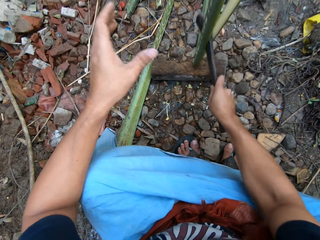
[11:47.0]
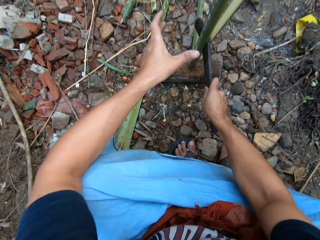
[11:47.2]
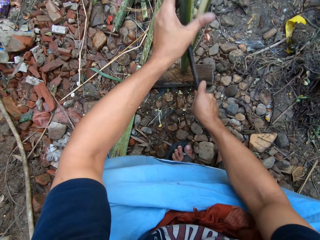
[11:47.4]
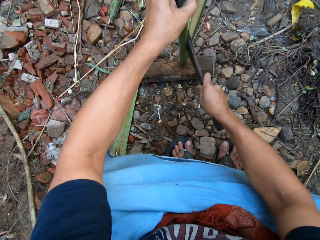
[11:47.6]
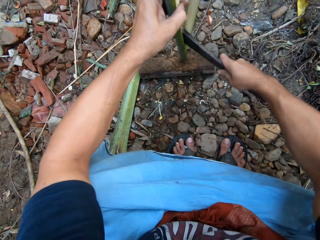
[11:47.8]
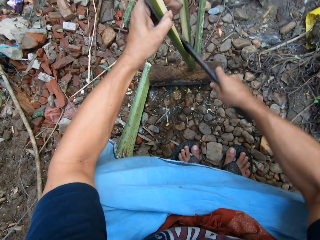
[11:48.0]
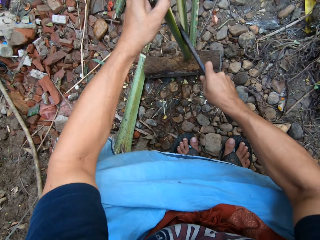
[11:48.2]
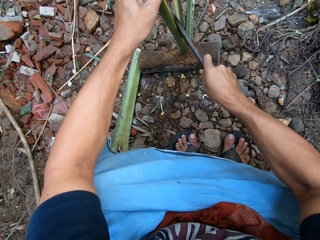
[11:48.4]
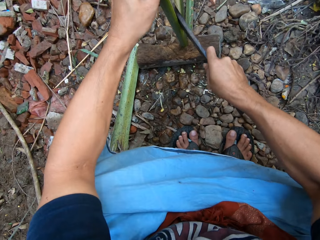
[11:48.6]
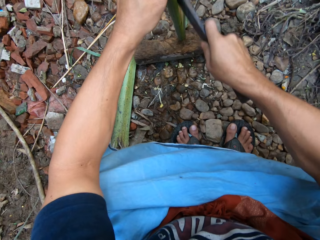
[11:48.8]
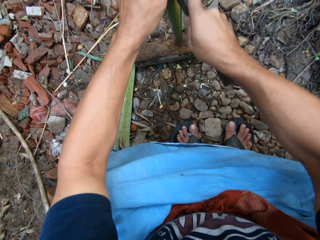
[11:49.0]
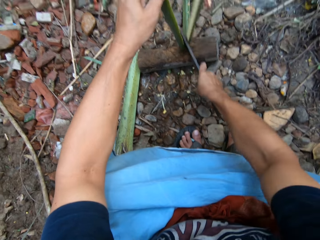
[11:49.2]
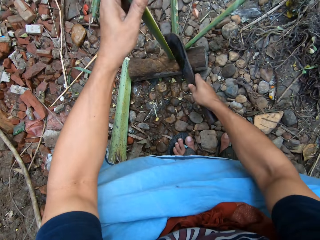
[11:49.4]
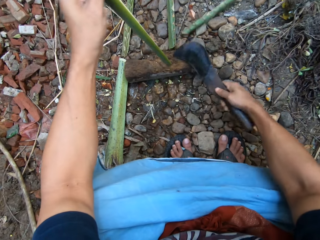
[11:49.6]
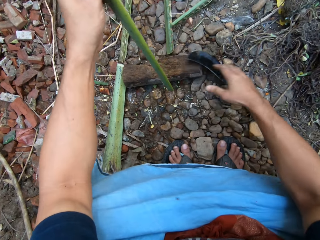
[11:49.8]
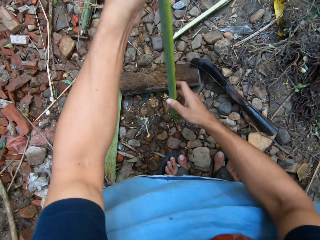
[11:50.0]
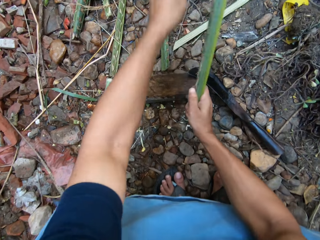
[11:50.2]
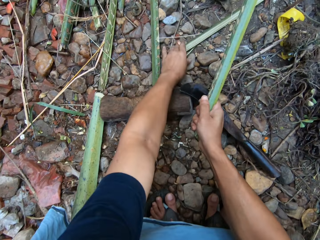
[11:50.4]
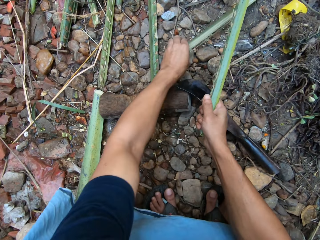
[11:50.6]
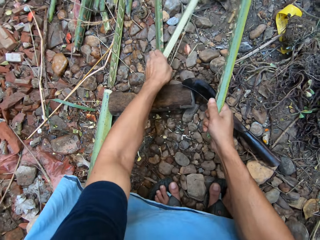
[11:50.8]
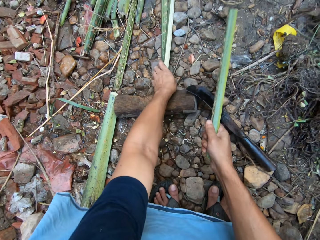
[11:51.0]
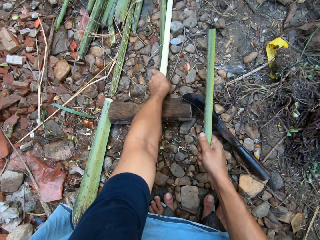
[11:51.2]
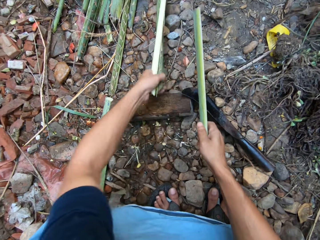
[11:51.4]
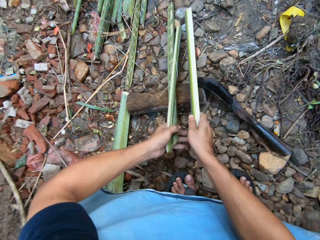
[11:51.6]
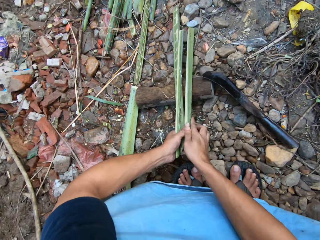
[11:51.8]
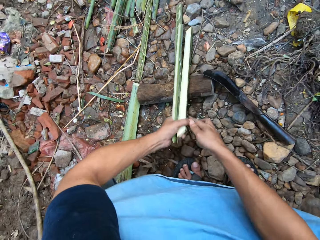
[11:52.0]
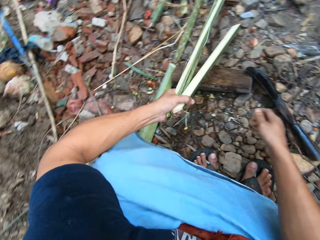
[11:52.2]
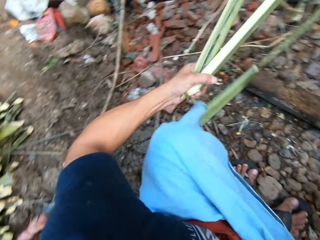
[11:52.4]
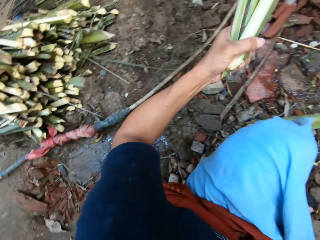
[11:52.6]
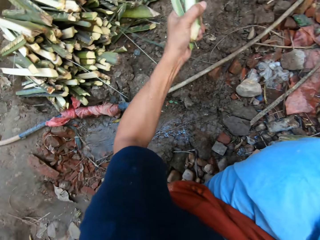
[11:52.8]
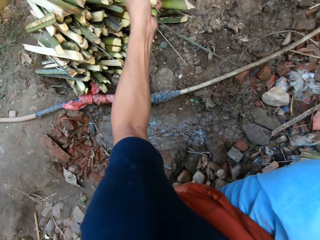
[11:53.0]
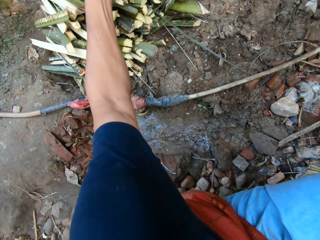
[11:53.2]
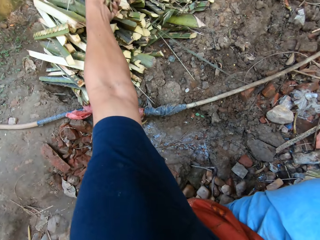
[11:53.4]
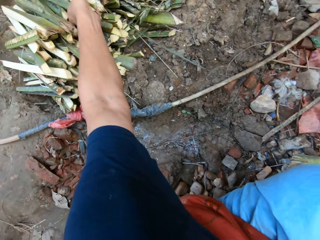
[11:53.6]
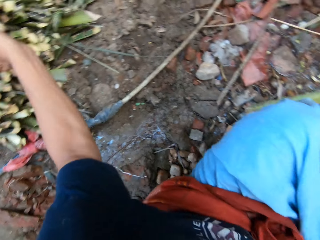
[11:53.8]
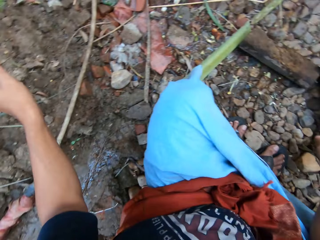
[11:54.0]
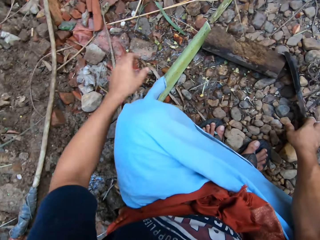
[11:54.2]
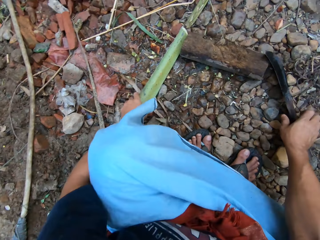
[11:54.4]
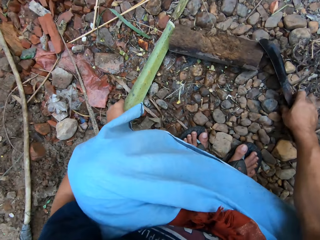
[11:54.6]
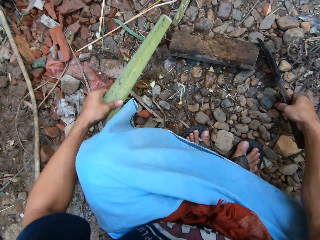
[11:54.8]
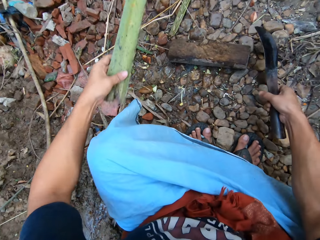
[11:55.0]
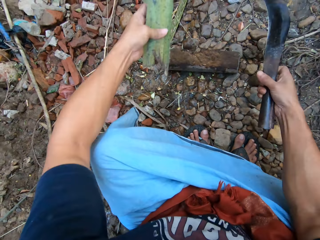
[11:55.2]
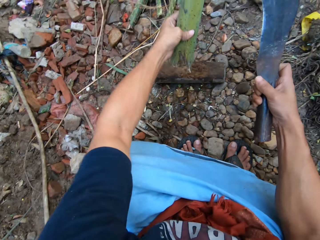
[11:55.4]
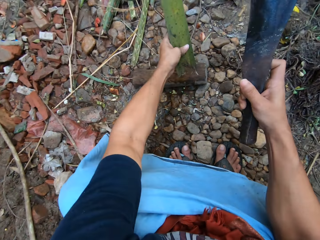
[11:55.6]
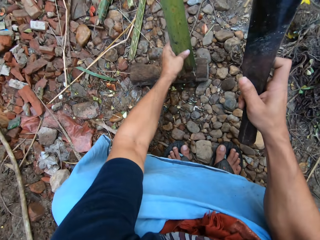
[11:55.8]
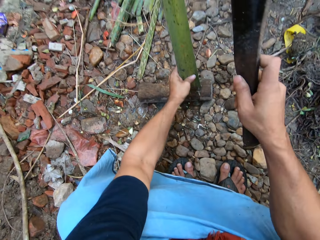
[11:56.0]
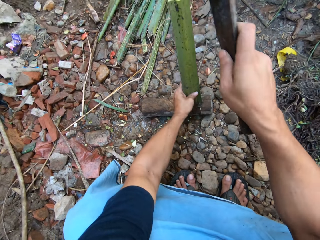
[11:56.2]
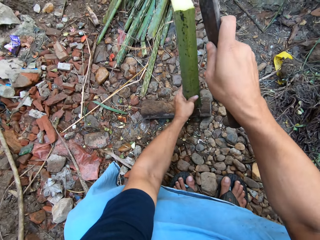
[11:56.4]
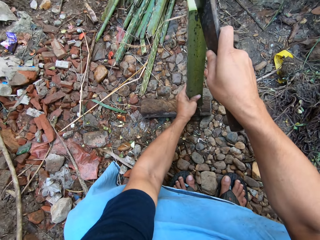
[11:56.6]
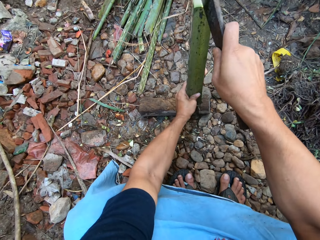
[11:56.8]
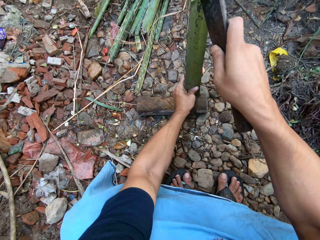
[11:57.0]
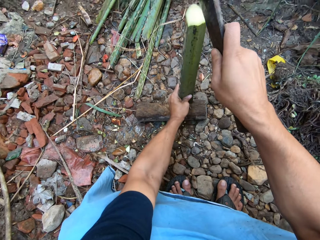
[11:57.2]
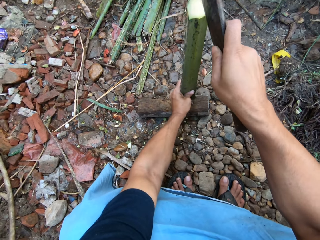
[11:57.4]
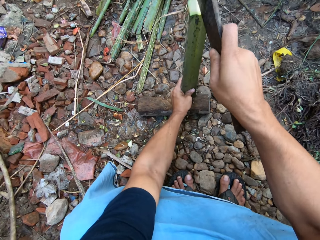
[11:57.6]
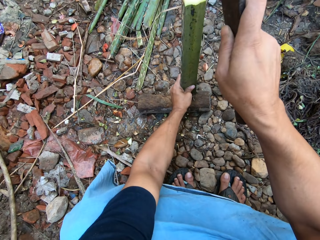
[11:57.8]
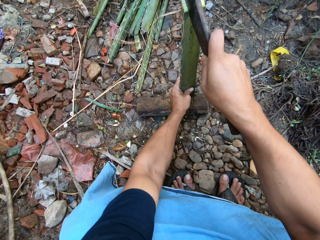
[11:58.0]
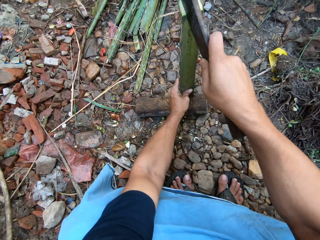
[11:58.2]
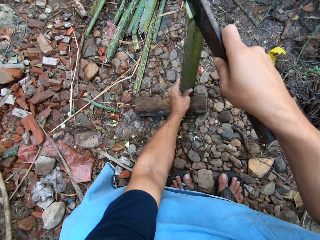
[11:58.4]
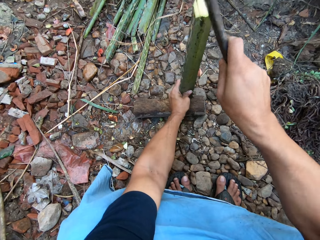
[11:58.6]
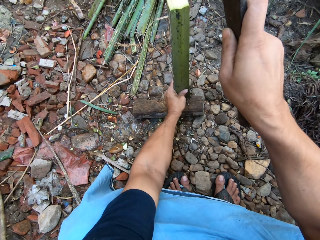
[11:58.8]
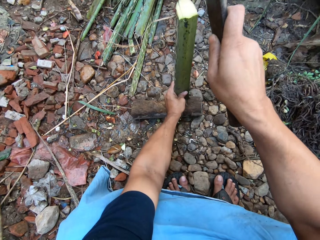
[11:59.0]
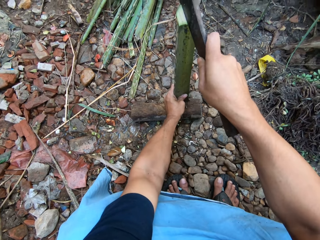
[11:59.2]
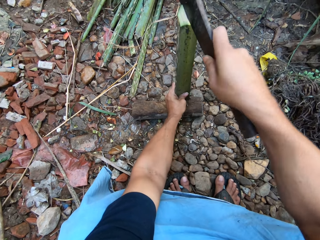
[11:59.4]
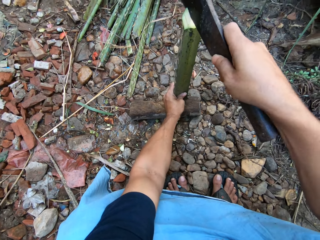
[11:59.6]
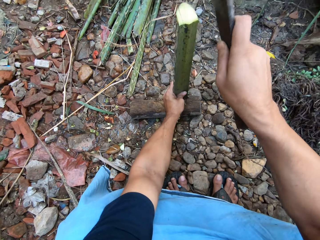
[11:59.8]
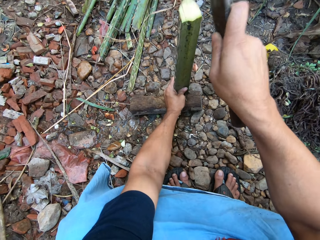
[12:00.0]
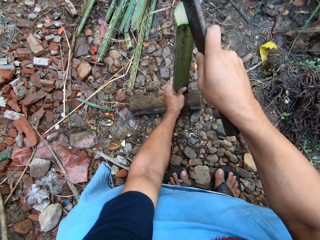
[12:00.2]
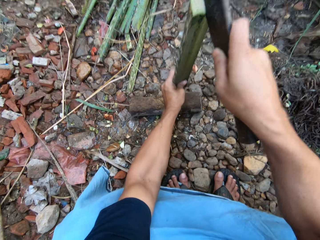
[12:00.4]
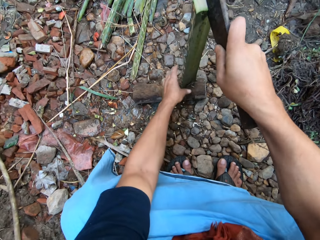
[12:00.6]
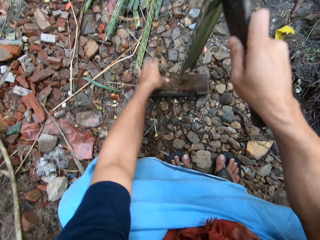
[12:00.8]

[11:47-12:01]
The camera wearer puts the machete or pruning knife down. He gathers the split bamboo with both hands. He puts the split bamboo on the pile of short bamboo with his left hand. He adjusts the other short bamboo on the cutting block with his left hand. He takes the machete. He splits the short bamboo on the cutting block with the pruning knife in his right hand.

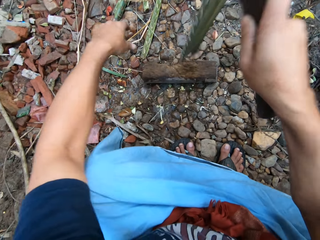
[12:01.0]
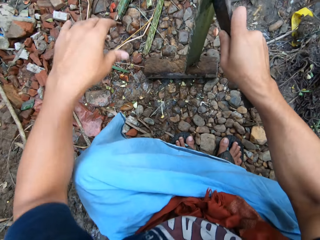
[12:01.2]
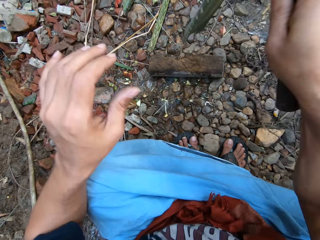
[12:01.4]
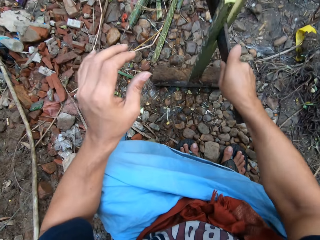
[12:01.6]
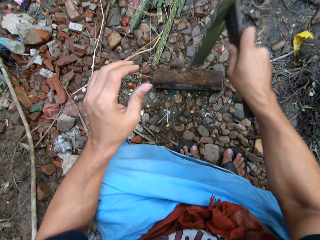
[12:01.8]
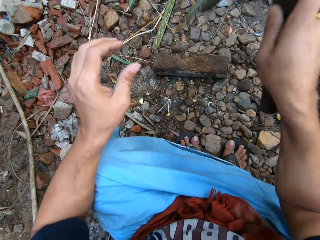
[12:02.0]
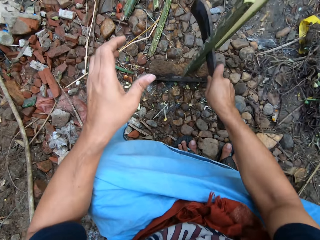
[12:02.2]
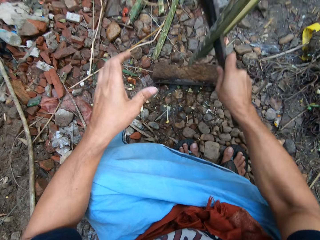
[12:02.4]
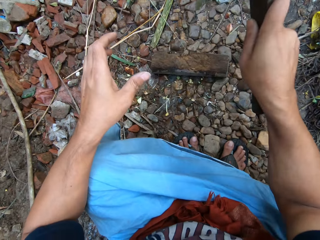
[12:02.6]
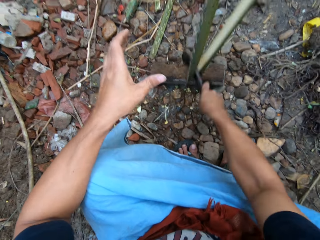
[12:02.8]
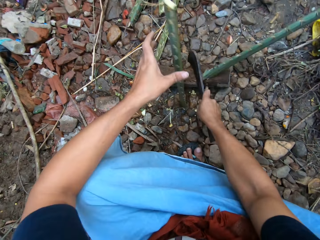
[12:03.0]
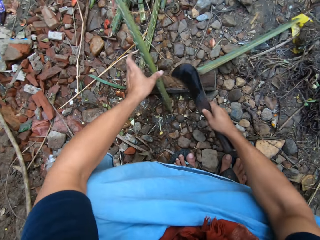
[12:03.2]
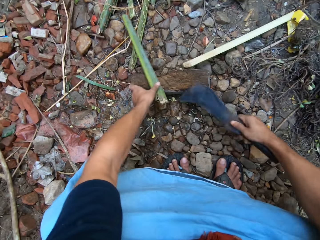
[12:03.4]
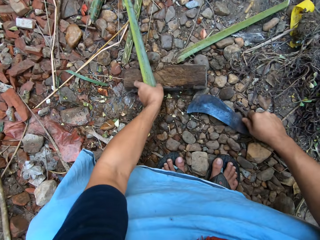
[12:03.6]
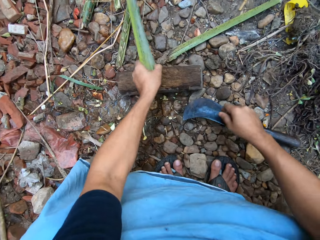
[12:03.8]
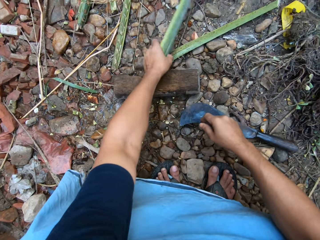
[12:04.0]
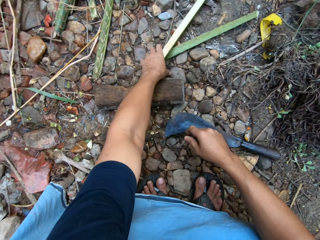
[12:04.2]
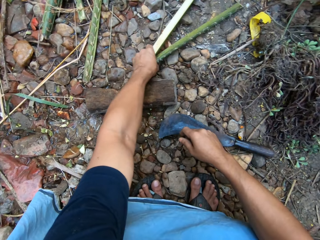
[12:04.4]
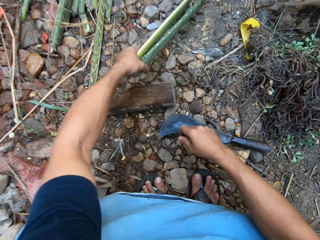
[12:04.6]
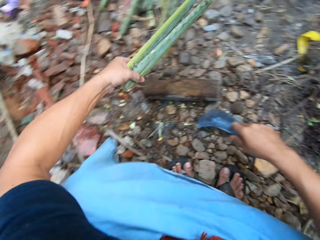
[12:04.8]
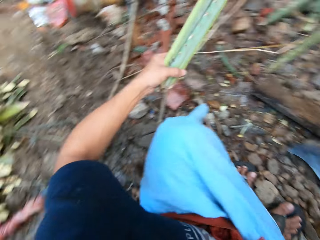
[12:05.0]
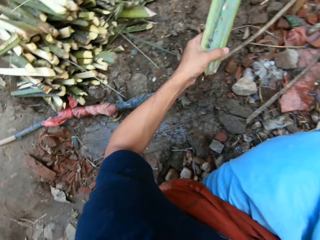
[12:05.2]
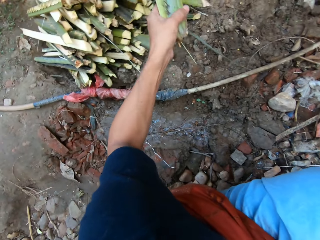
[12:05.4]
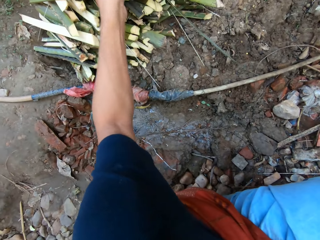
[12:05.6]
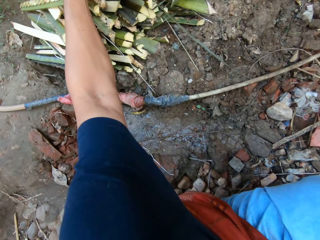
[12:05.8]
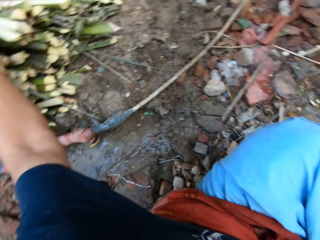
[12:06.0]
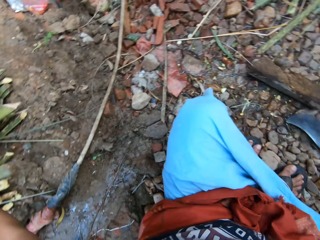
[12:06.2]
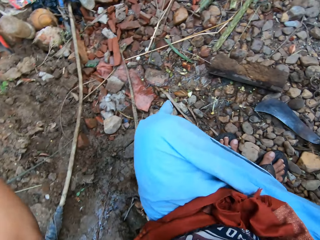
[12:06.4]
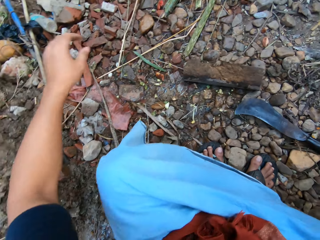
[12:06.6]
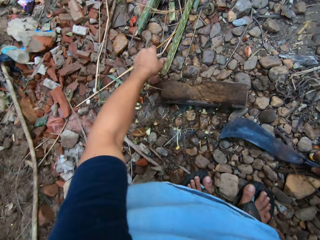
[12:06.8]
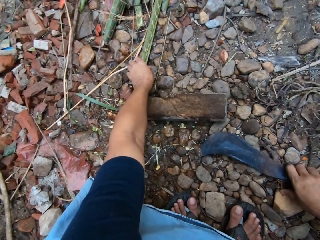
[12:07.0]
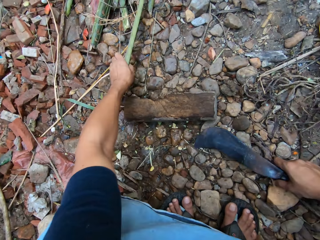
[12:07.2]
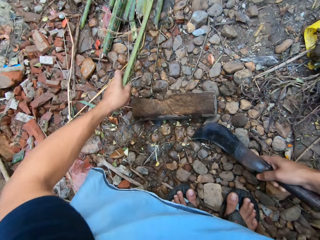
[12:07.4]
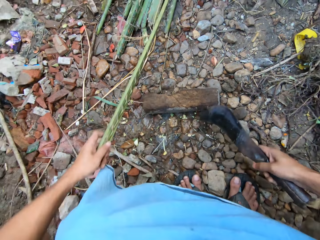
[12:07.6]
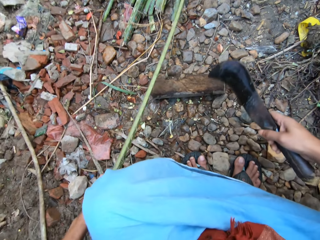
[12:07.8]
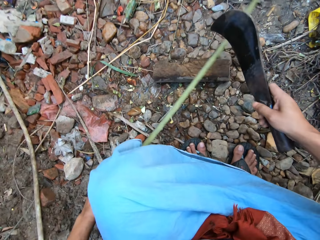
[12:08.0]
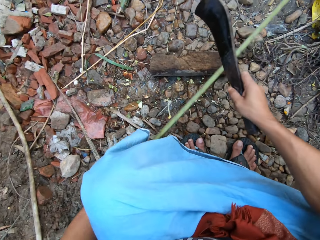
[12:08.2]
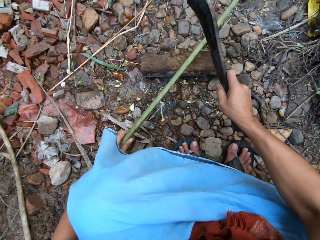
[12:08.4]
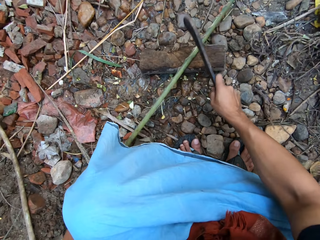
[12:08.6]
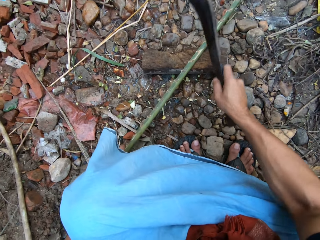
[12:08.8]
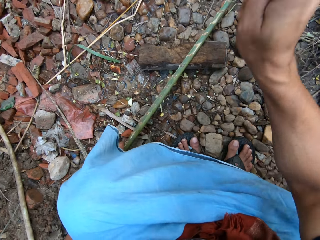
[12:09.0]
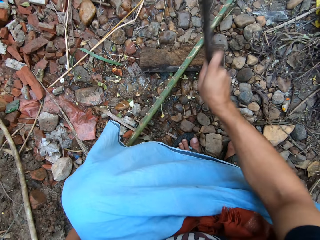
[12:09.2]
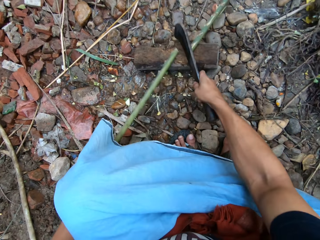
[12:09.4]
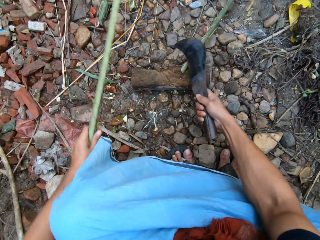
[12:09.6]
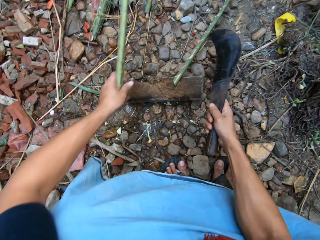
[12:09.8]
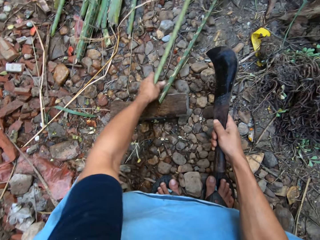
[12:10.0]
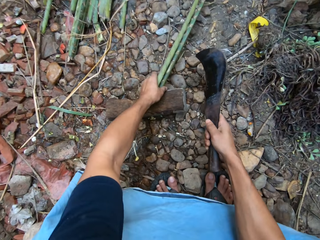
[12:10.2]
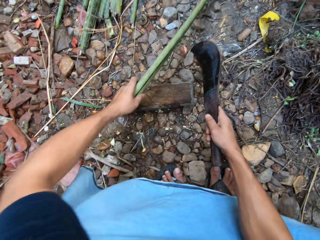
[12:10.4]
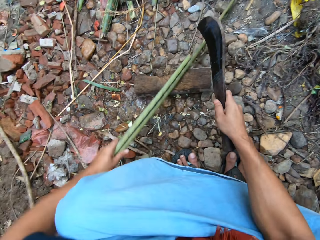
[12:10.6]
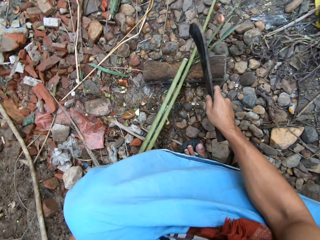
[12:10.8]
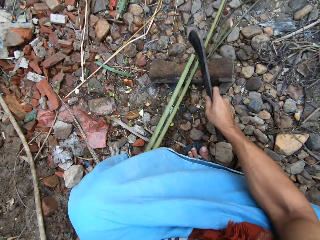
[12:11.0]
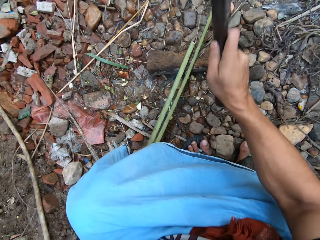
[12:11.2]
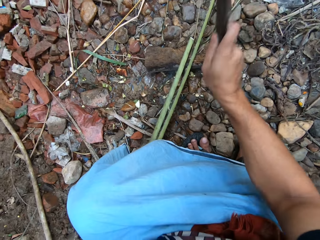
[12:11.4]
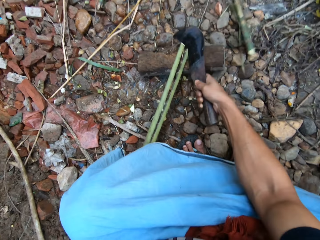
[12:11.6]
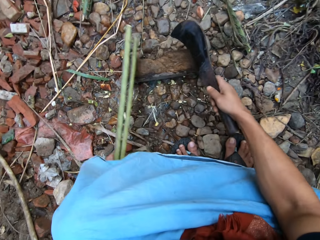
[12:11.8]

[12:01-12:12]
The camera wearer gathers the split bamboo with his left hand. He puts the machete down. He puts the split bamboo on the pile of short bamboo with his left hand. He picks up another long bamboo rod from the bunch of bamboo rods with his left hand. He takes the machete. He cuts the long bamboo into pieces on the cutting block with the pruning knife in his right hand. He adjusts the long bamboo on the cutting block with his left hand. He cuts the long bamboo on the cutting block with the pruning knife in his right hand.
